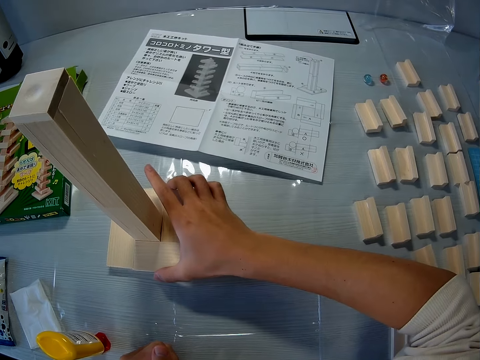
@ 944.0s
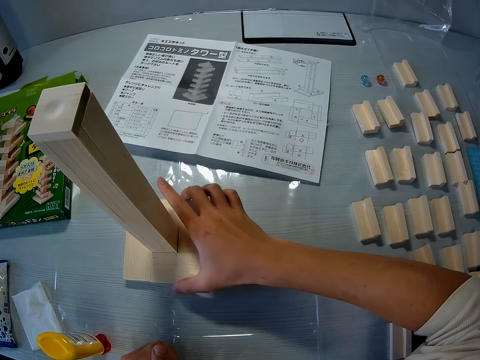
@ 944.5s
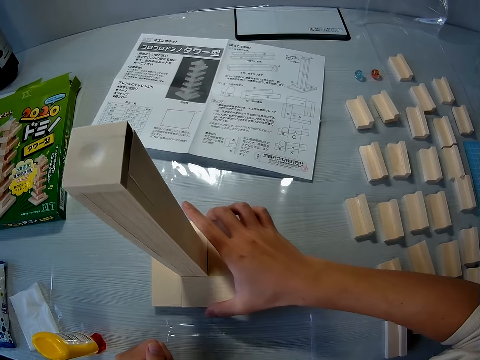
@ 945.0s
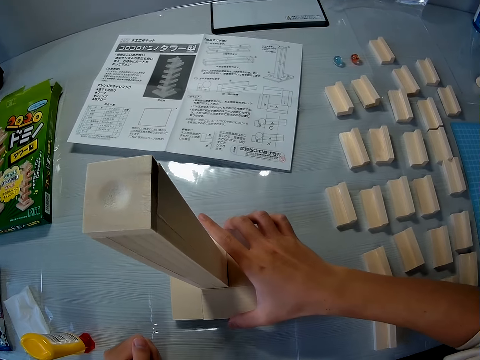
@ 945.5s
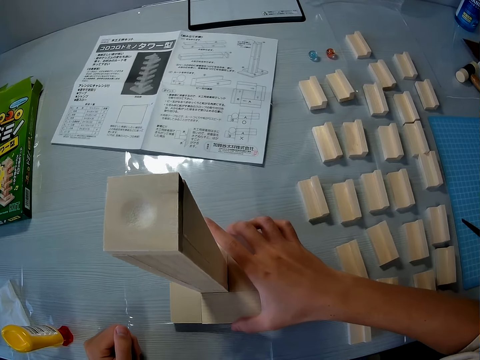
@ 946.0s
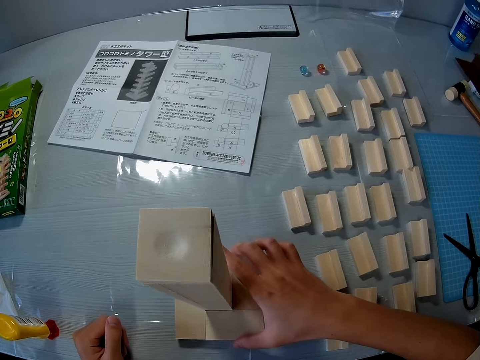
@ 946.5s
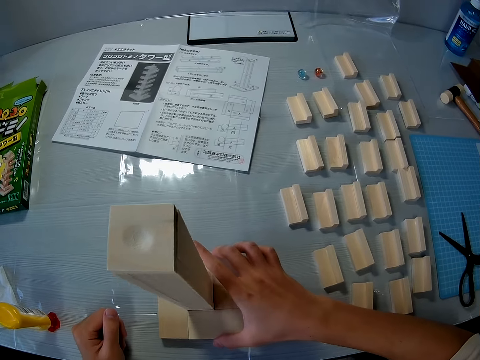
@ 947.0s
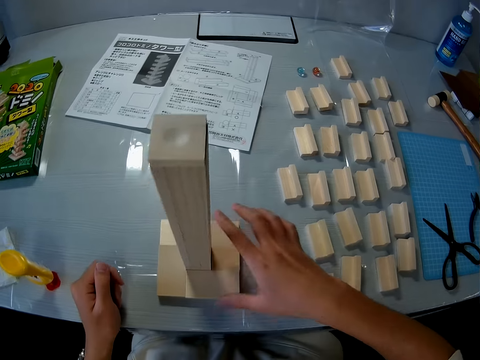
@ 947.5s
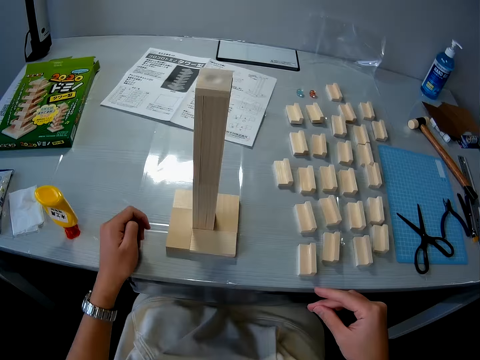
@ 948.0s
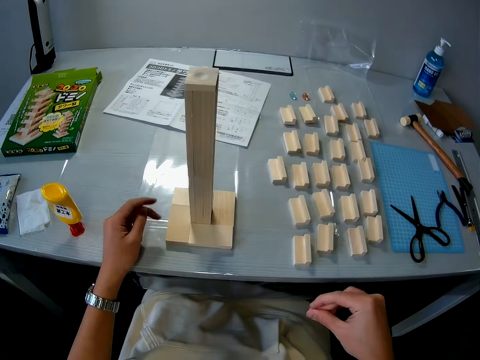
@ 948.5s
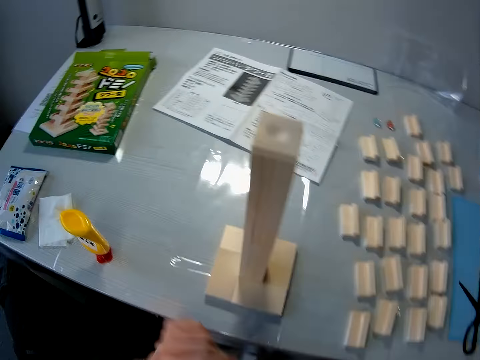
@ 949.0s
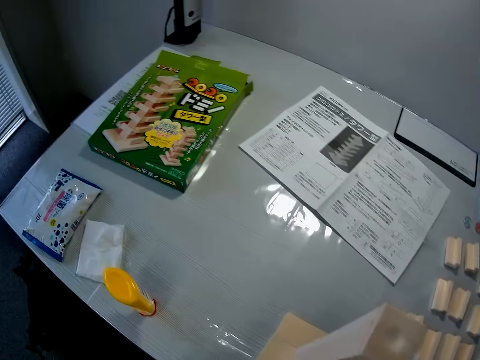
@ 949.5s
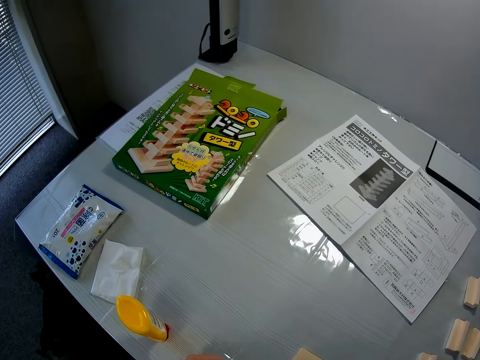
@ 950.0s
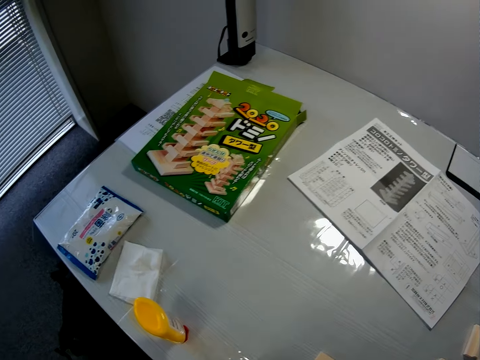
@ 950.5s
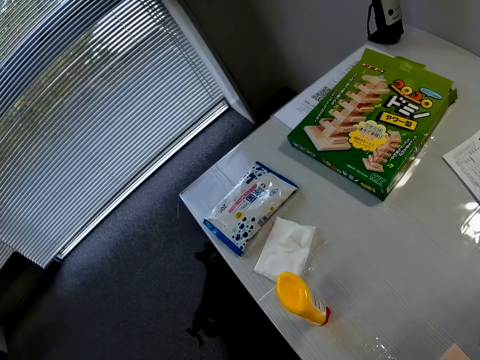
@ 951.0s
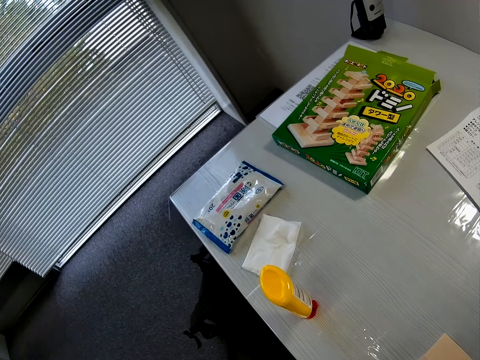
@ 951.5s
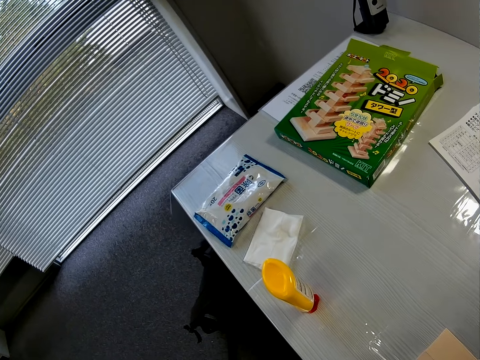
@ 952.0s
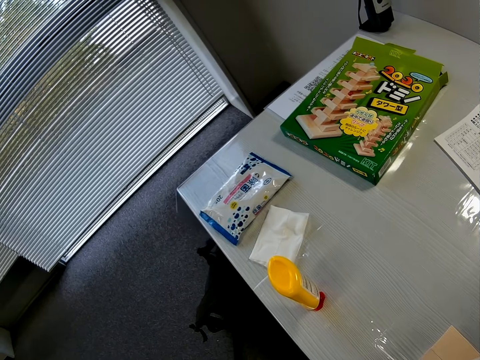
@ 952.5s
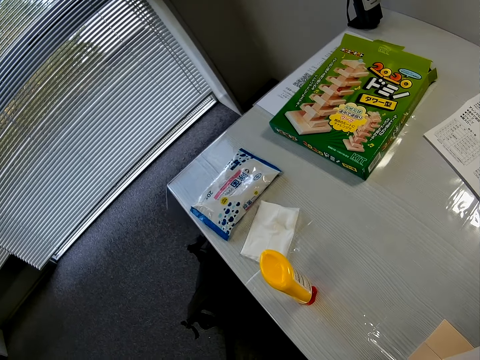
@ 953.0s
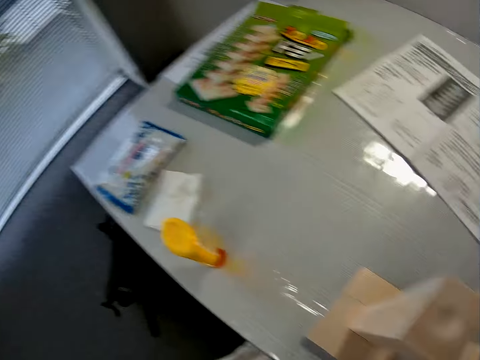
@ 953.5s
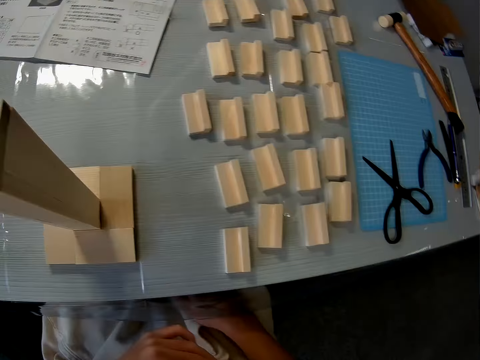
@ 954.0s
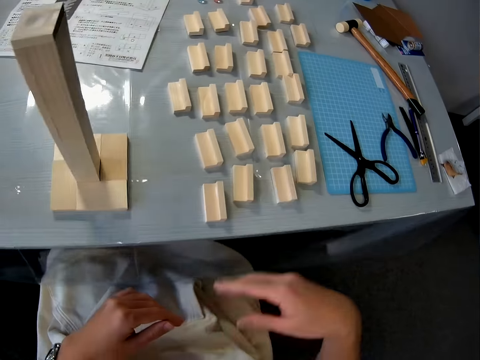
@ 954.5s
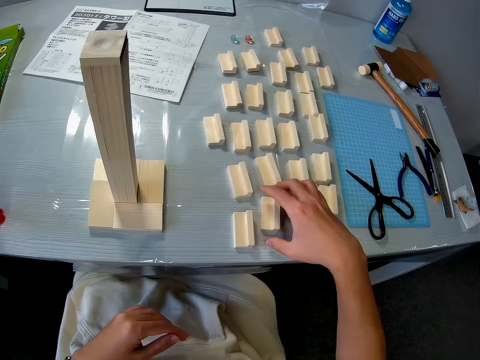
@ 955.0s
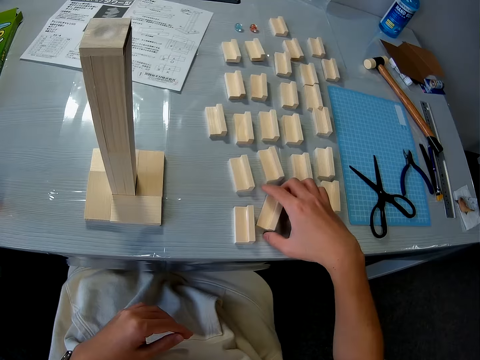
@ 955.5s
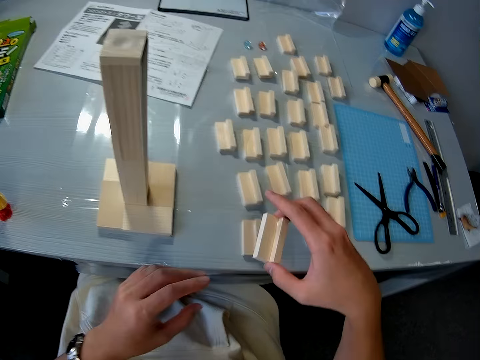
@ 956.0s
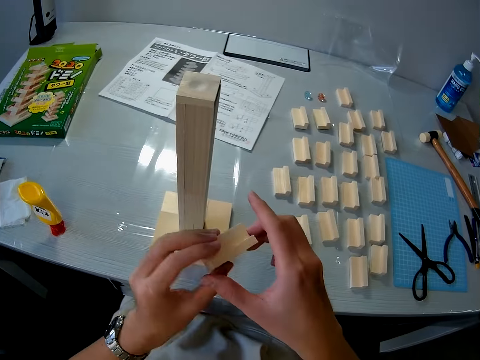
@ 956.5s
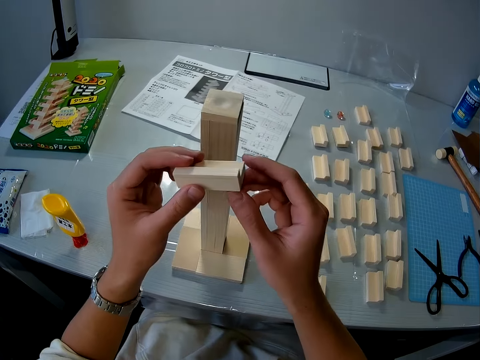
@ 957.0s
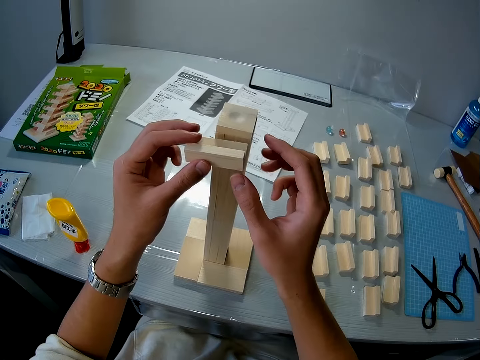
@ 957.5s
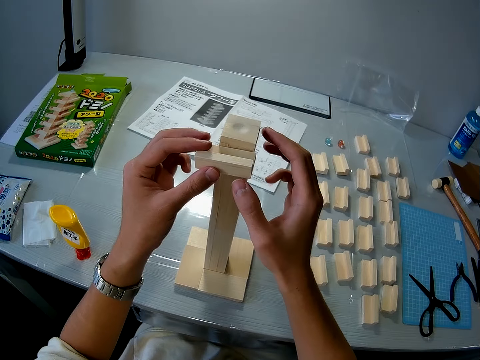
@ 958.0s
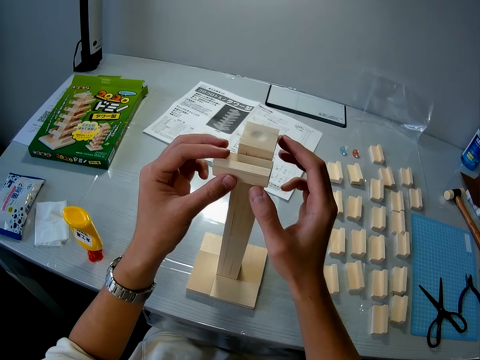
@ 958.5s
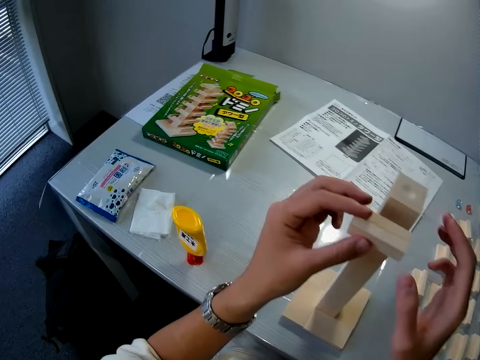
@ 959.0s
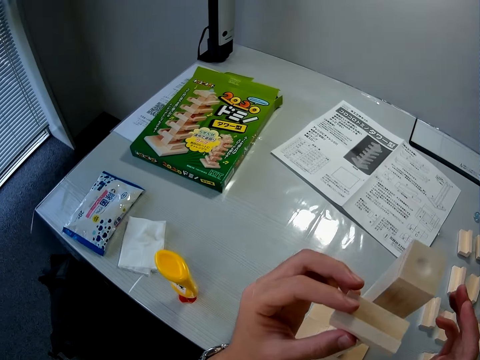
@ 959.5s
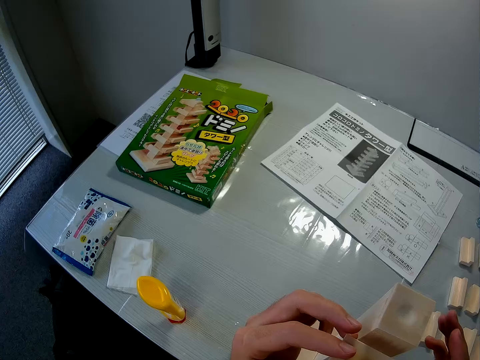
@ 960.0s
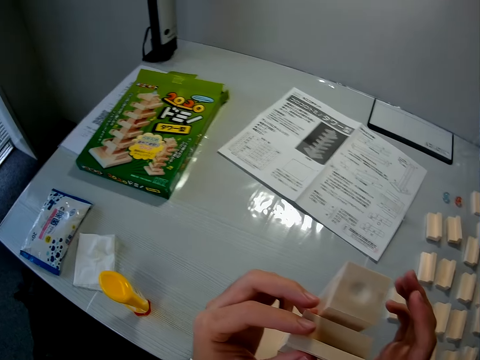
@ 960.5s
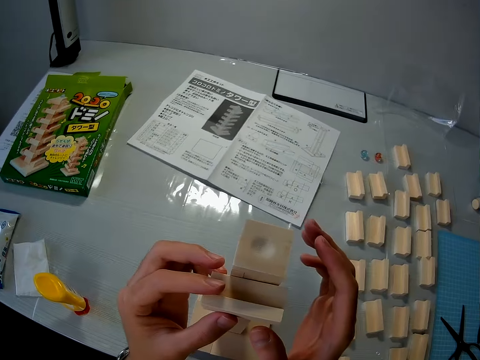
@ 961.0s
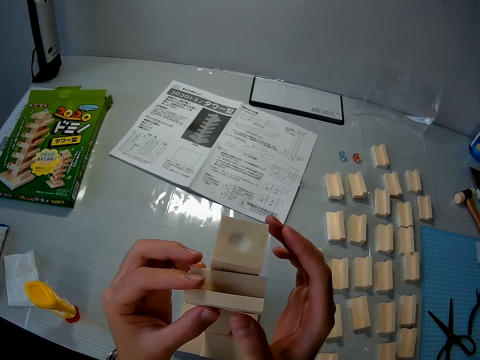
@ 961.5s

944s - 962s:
The camera wearer pulls a wood craft or wood tower towards him. He leaves the wood tower. He picks up wood. He attaches a piece of wood to the wood craft, near the top.

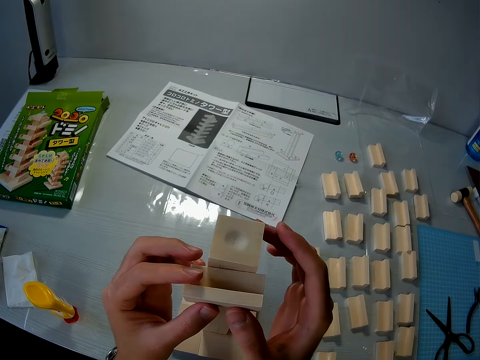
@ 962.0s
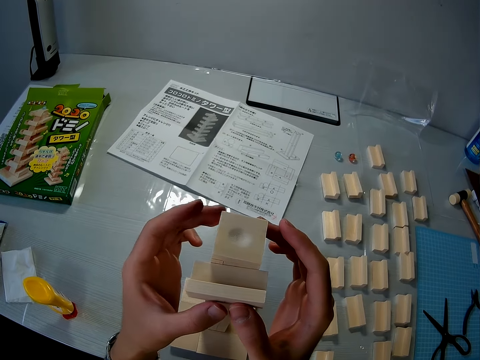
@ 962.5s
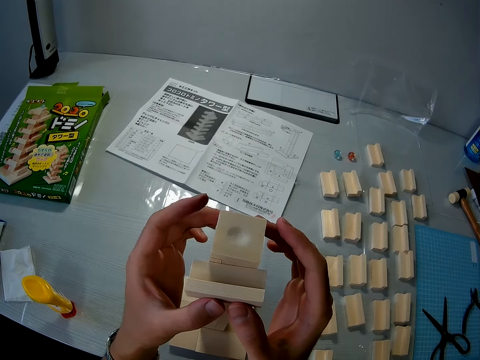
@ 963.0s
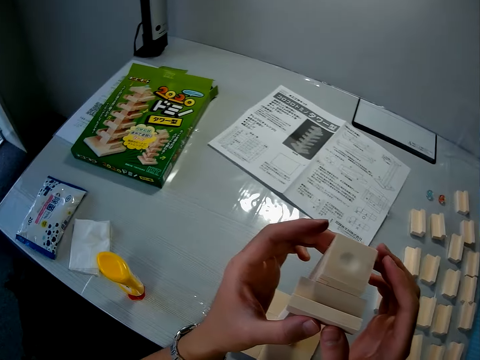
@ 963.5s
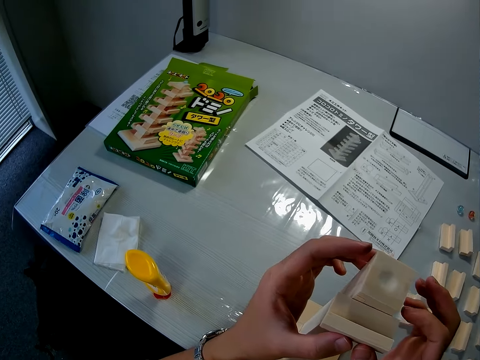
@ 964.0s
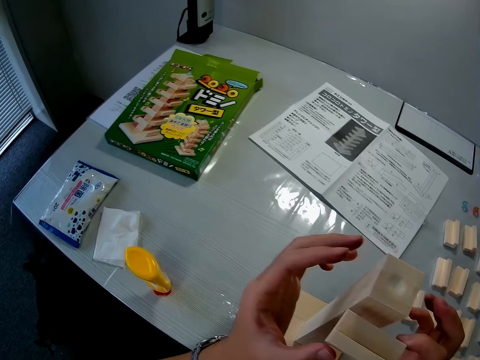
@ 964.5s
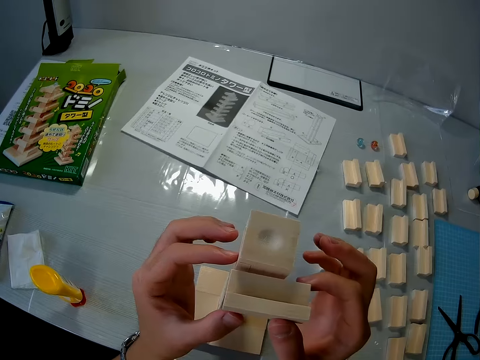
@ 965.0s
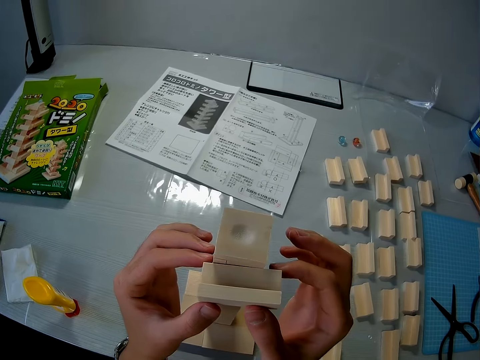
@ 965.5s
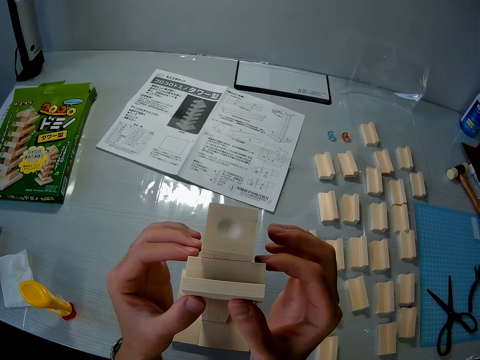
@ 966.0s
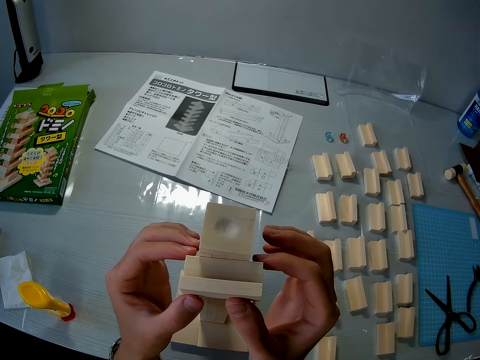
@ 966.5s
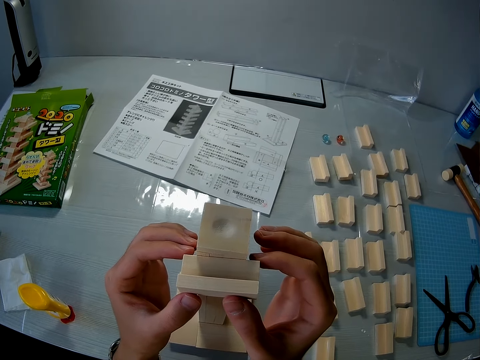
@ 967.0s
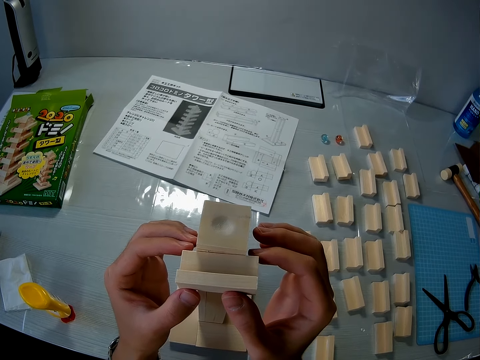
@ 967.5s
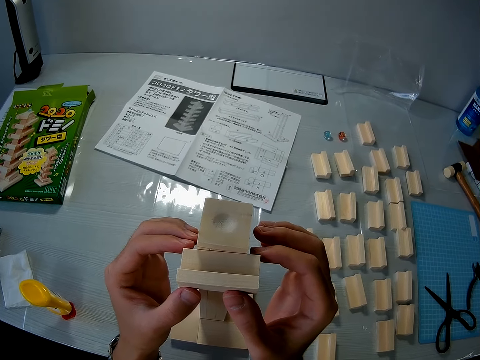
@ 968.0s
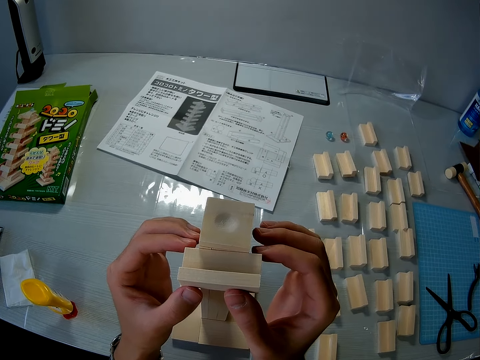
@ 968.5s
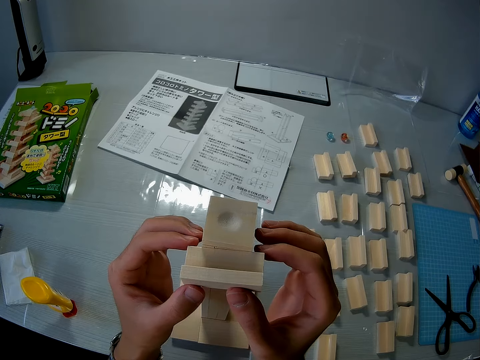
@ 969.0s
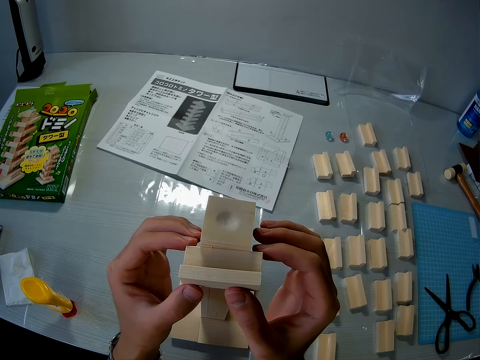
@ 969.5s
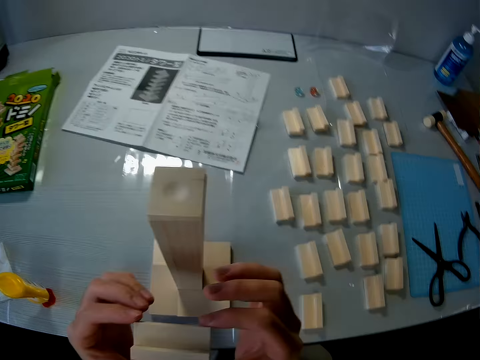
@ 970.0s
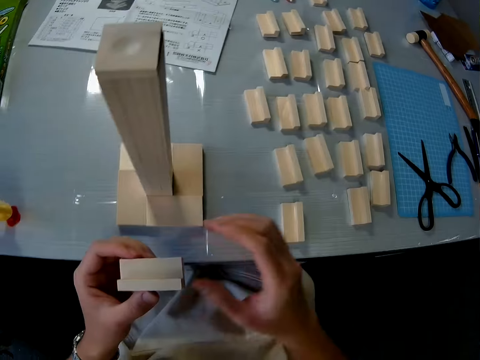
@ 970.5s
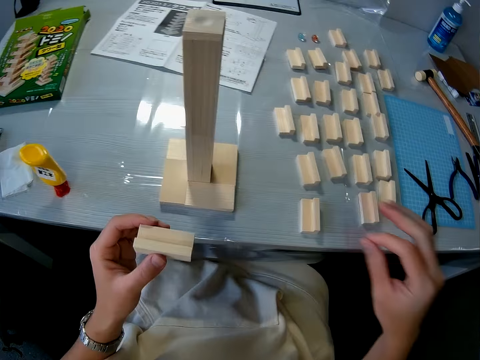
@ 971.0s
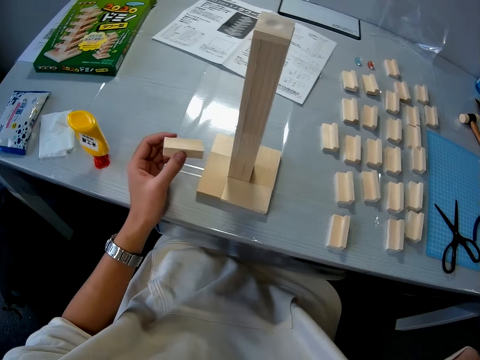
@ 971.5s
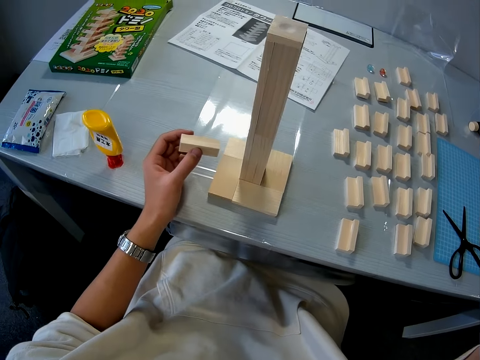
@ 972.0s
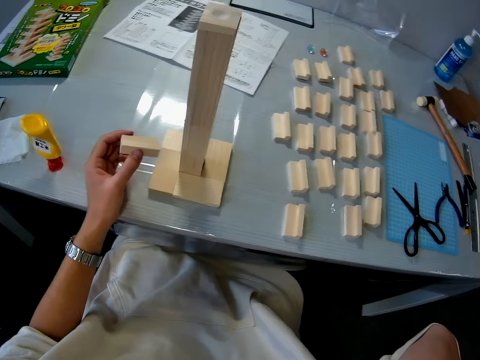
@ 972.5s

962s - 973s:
The camera wearer removes wood from the wood tower.
